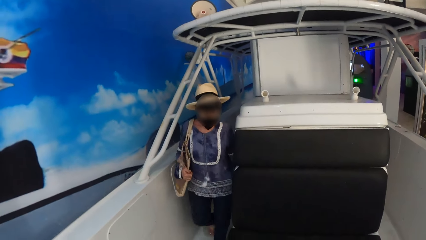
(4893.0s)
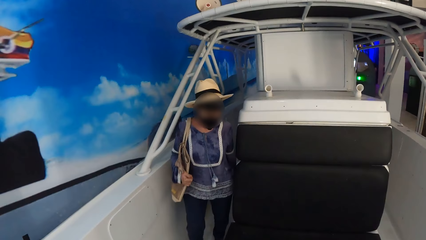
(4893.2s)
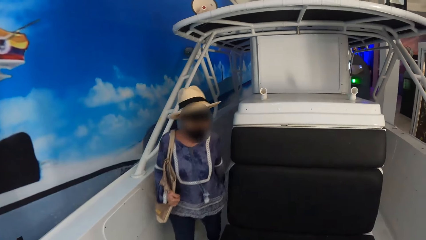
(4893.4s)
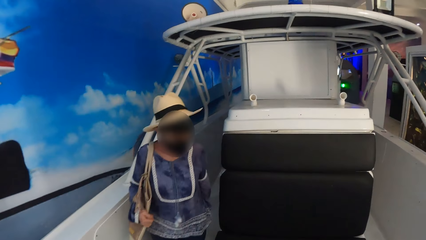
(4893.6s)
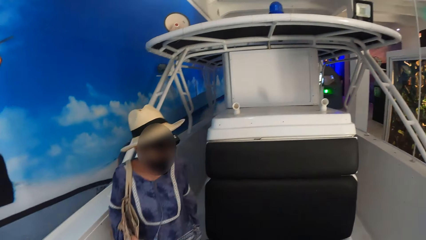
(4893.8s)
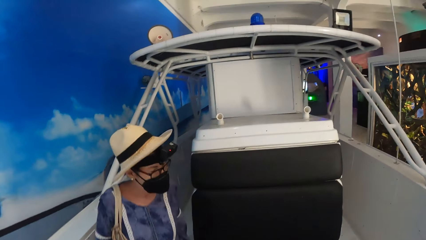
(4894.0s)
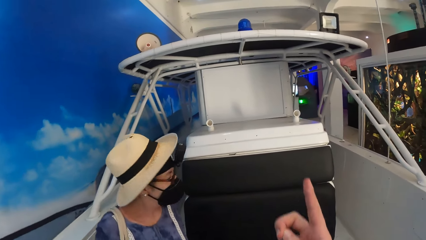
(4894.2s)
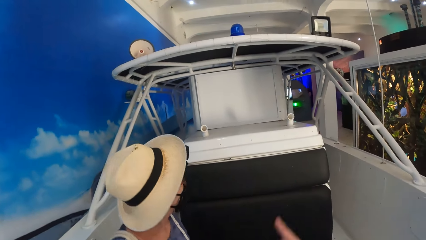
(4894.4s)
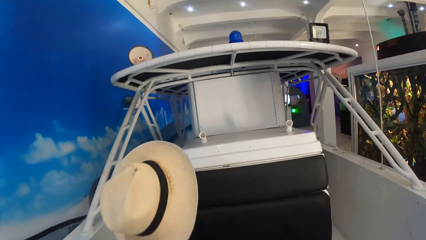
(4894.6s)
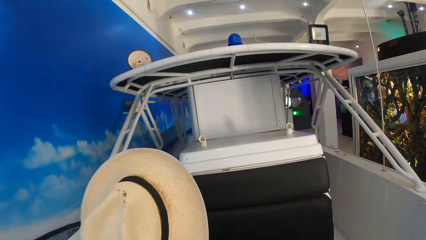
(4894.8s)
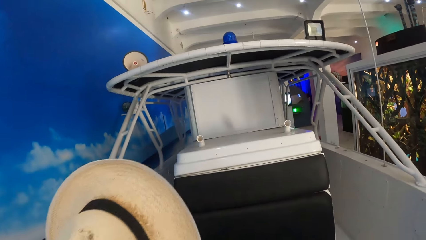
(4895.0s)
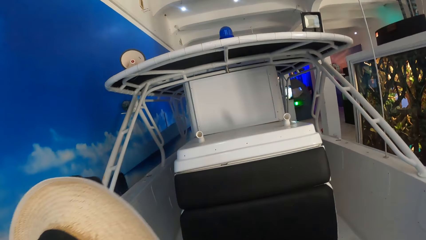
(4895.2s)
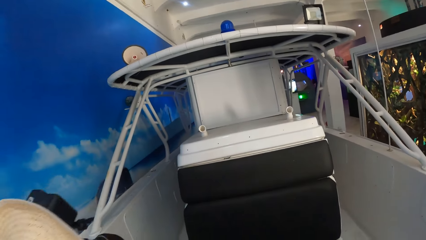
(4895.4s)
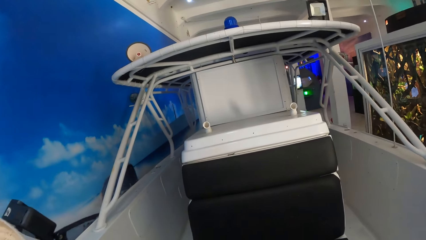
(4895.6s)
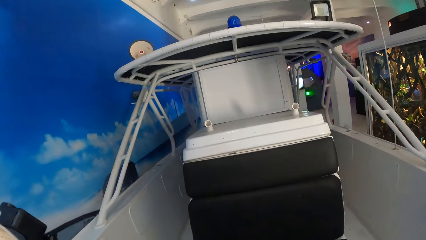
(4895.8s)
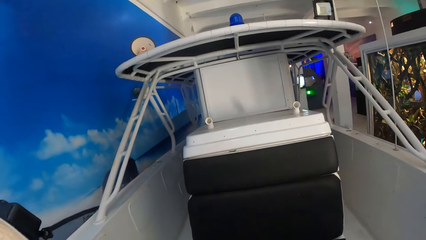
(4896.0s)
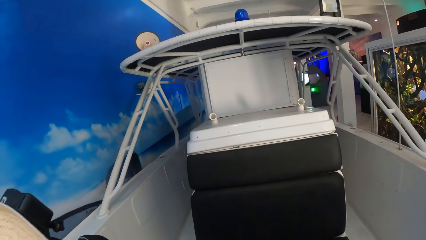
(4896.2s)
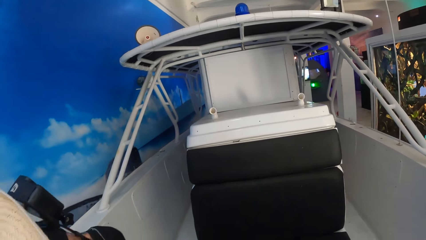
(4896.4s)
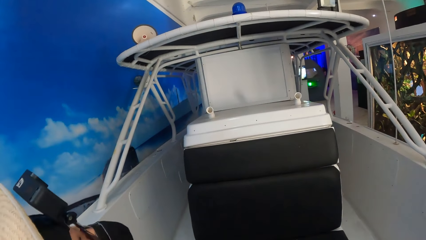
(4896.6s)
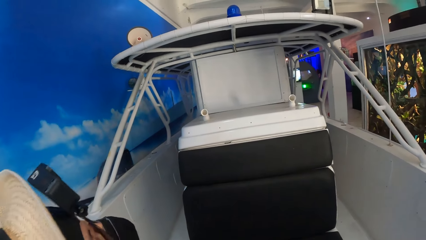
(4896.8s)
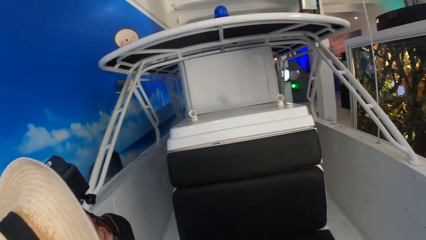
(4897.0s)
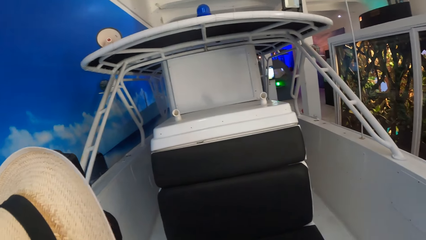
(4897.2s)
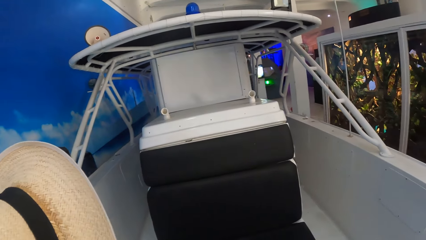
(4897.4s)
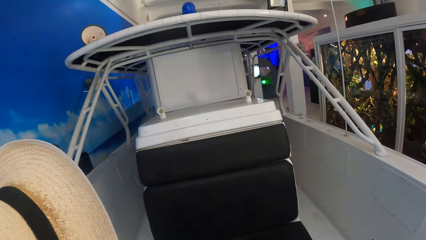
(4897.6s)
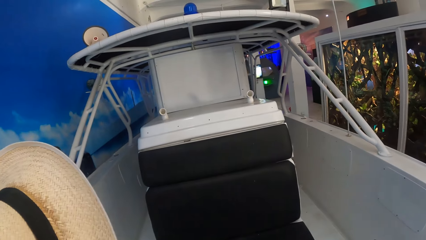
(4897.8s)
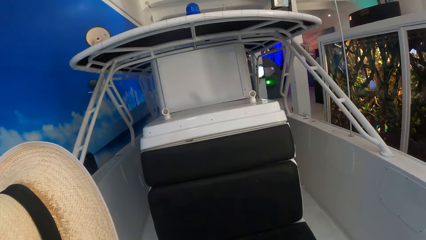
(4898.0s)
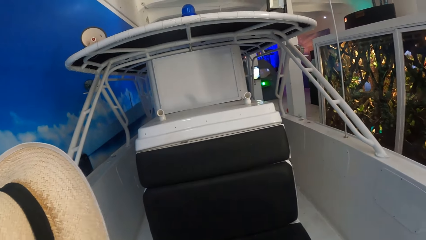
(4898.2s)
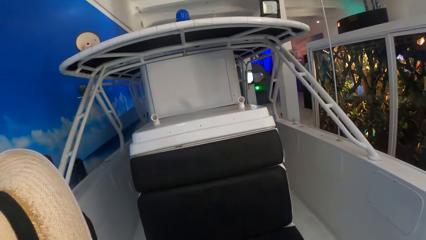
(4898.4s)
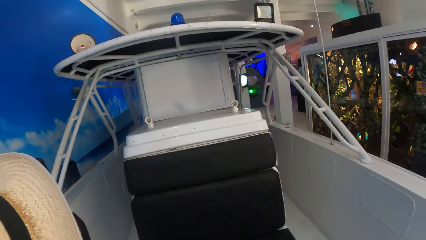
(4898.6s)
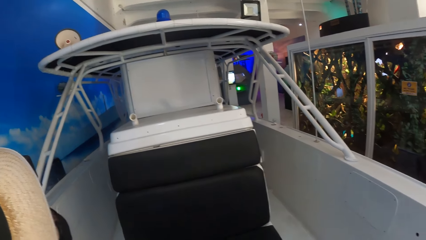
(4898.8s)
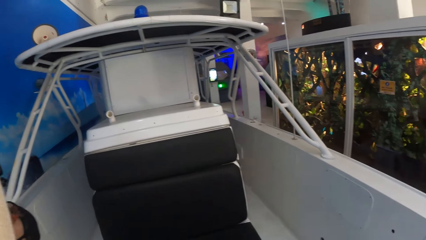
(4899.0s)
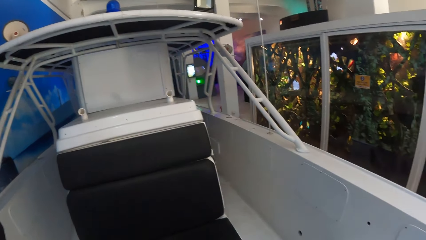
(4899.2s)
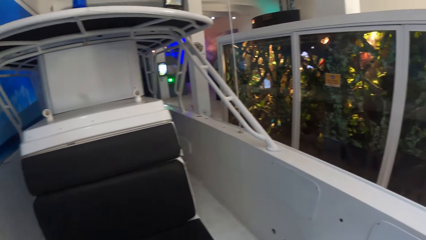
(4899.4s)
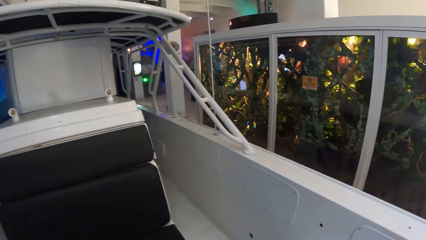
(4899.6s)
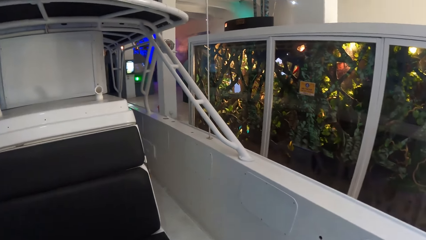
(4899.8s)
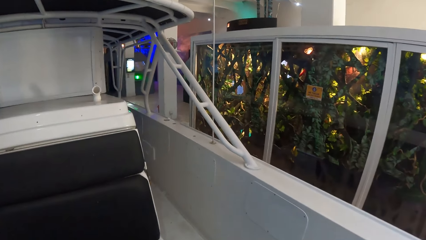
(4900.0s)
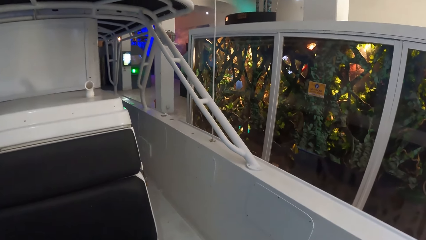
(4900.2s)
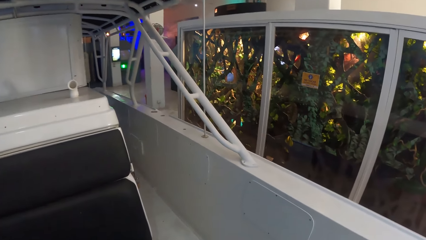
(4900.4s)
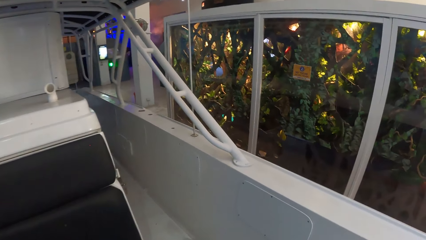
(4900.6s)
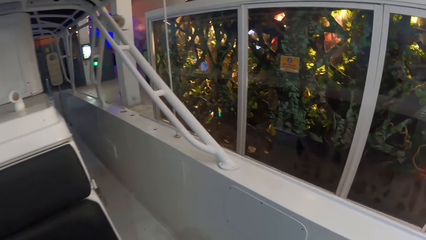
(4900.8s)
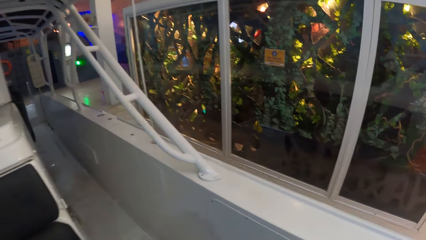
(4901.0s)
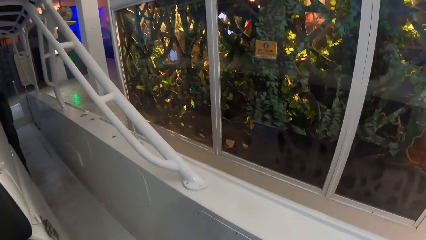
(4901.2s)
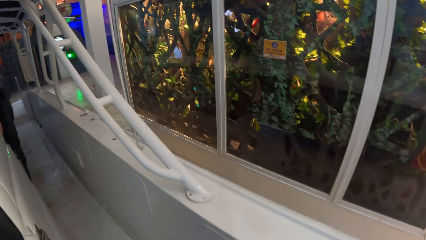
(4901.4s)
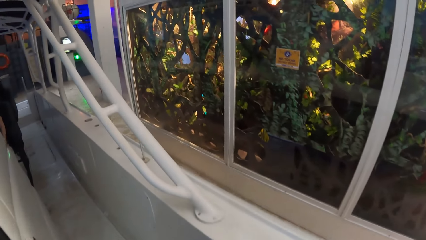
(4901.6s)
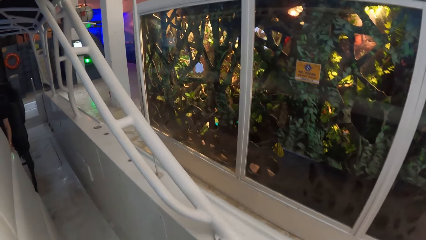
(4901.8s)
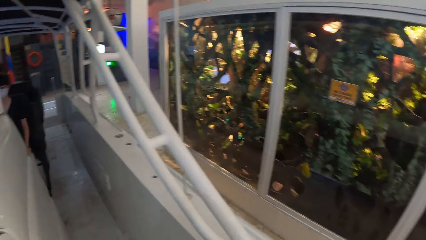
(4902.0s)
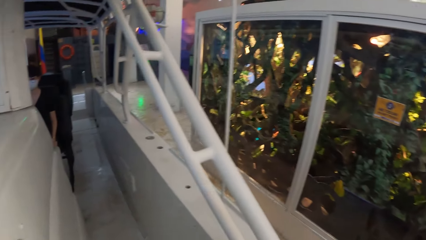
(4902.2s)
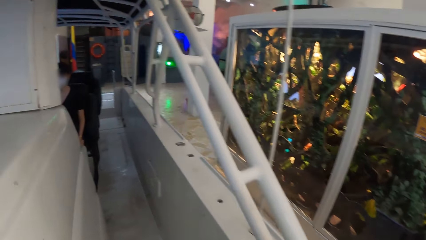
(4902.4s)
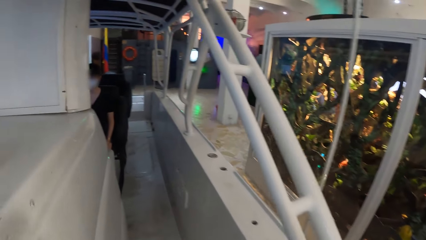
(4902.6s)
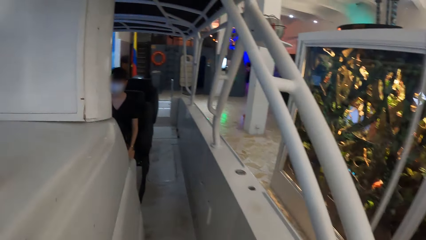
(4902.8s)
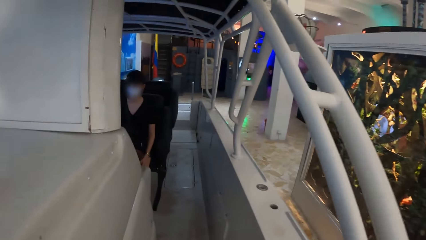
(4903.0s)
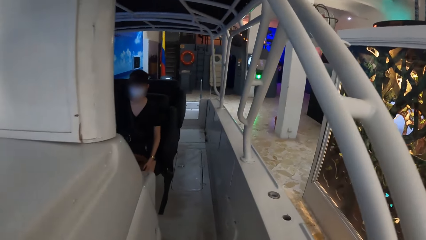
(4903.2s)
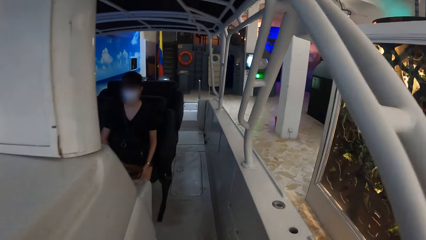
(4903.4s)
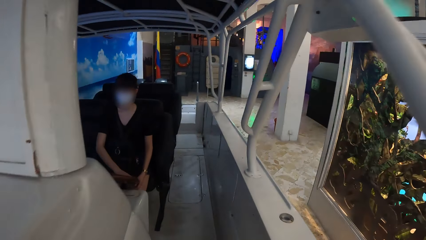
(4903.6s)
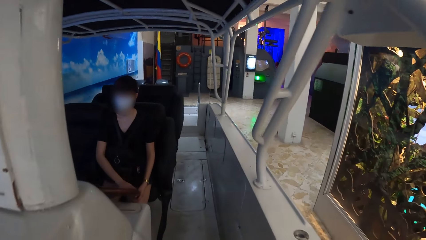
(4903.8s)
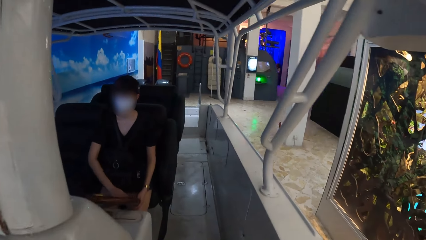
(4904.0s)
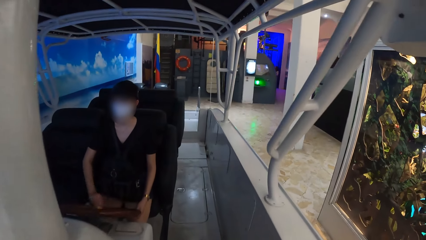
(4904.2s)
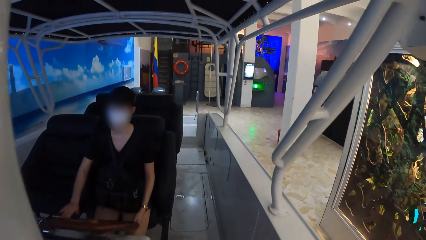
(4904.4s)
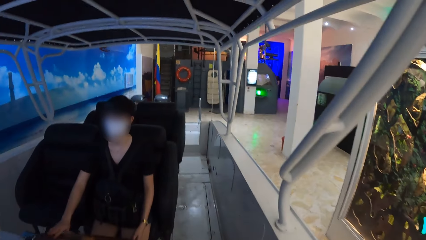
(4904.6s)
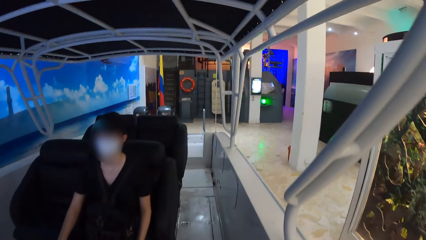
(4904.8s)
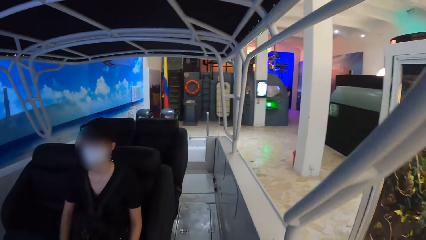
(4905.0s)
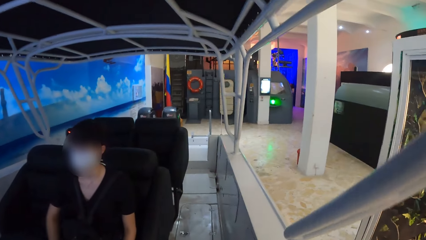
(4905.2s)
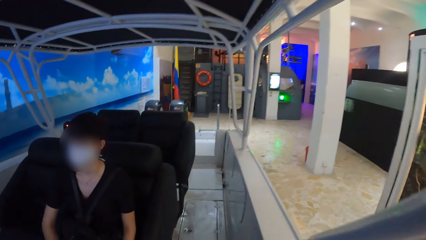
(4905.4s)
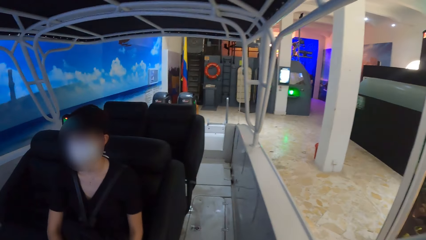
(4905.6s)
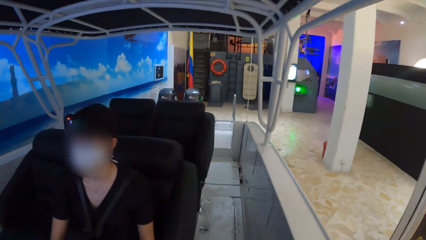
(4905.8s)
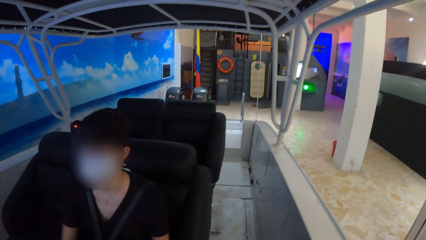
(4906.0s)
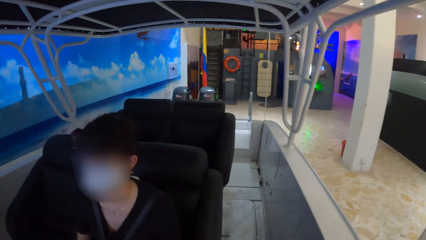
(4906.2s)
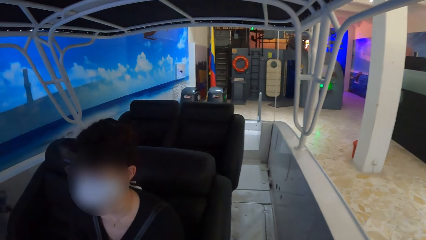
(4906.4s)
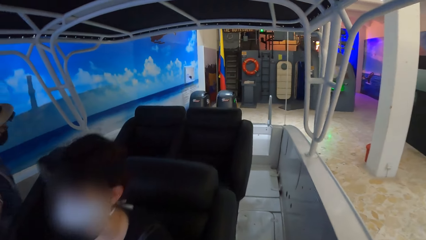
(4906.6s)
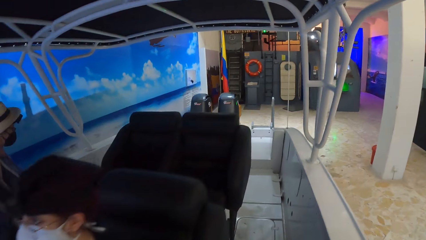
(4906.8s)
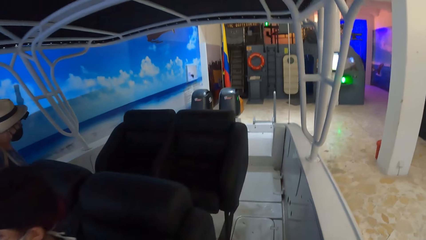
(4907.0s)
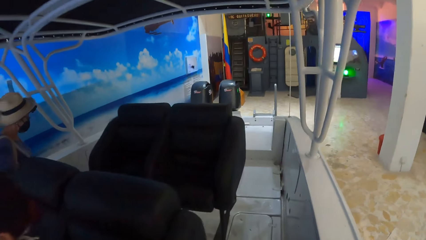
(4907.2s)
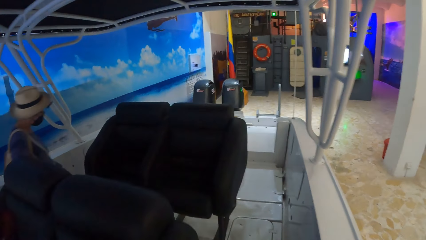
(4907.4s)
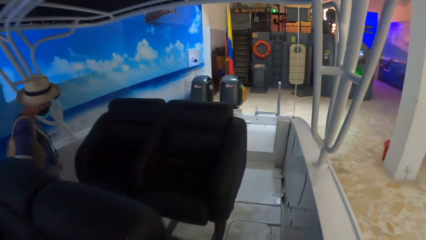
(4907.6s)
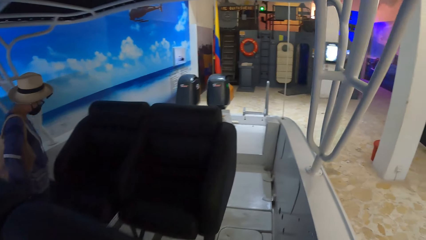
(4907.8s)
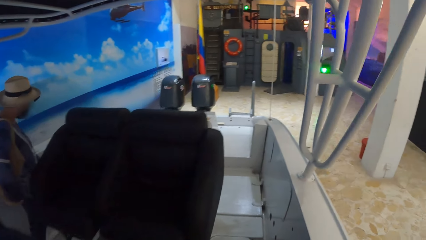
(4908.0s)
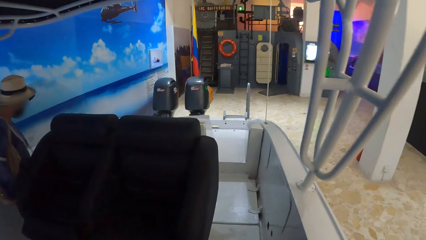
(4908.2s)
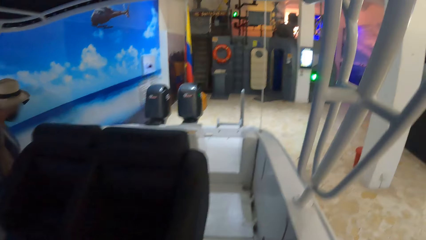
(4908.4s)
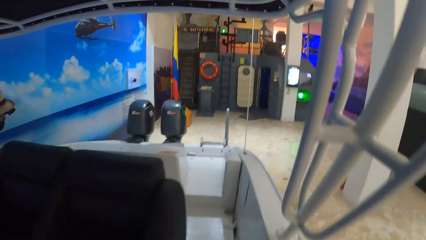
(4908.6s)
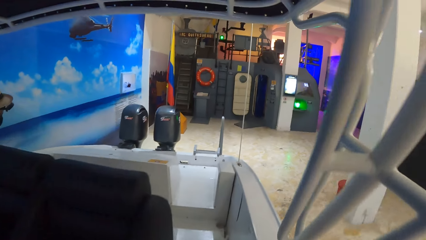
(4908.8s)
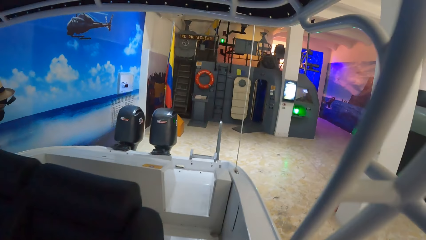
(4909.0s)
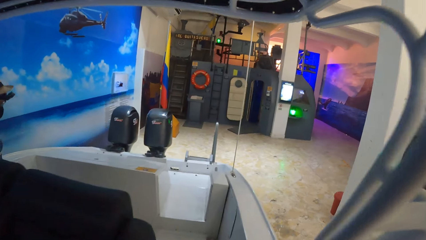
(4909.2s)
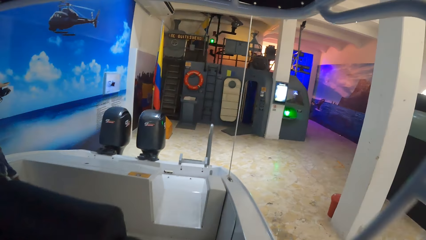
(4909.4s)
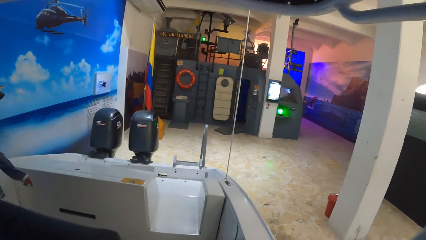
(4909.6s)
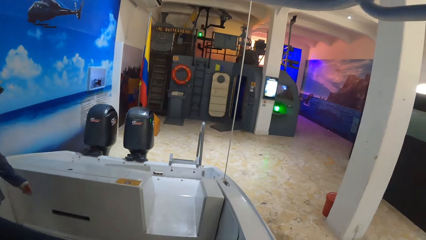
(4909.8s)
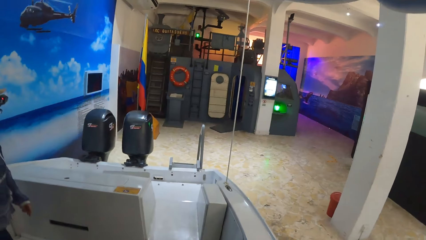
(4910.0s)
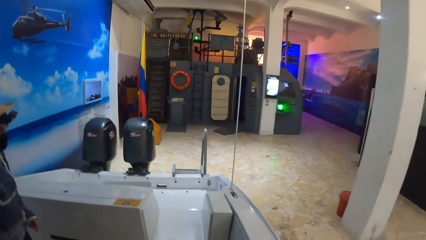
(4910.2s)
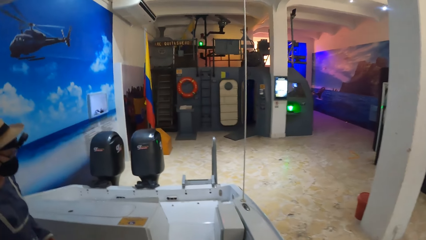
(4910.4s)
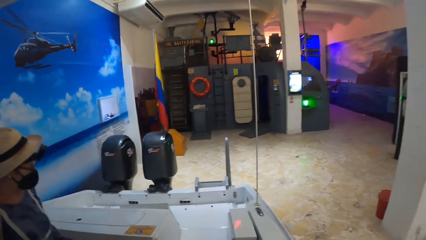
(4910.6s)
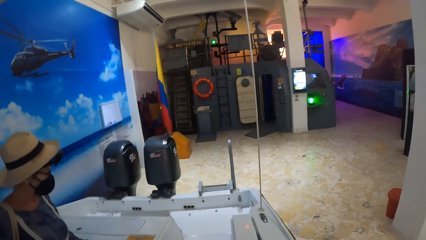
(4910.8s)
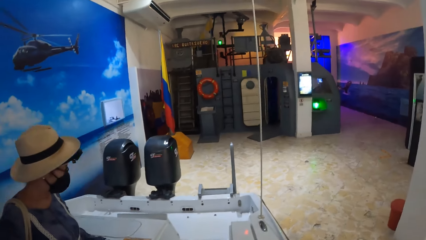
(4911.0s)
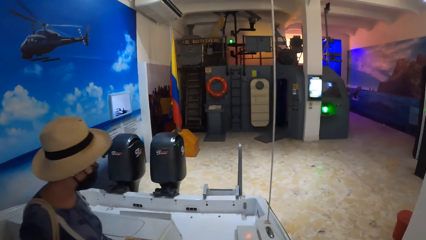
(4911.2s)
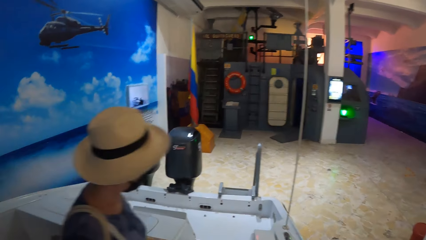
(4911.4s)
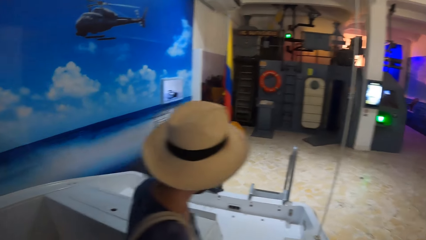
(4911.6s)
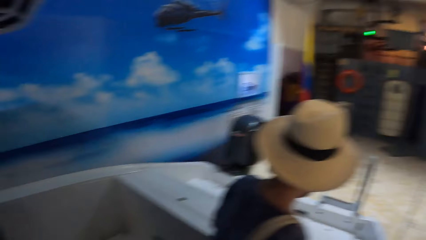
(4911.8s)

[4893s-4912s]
The camera wearer looks at a woman. They interact with the woman. They look around the ship with the woman. They walk around the ship. Another woman turns the boat wheel with her right hand. The other woman plays the ship game. The camera wearer walks around the ship.
